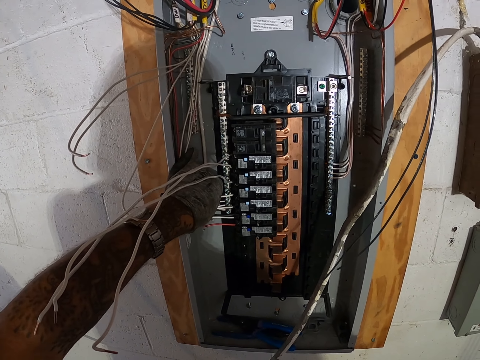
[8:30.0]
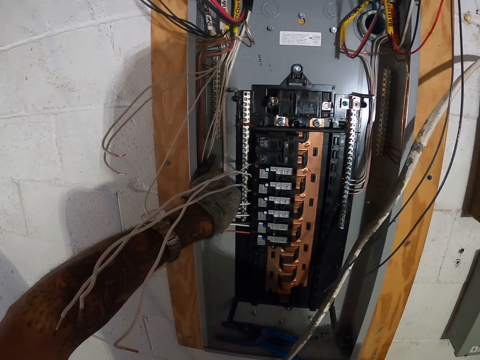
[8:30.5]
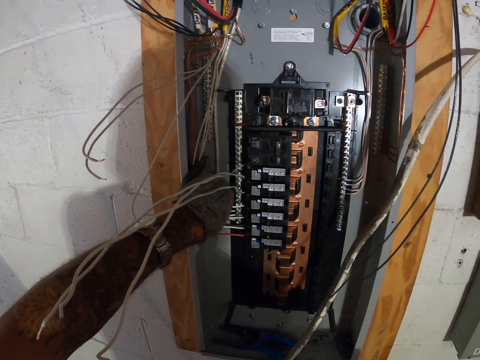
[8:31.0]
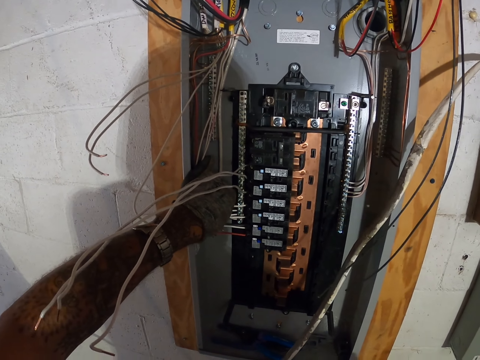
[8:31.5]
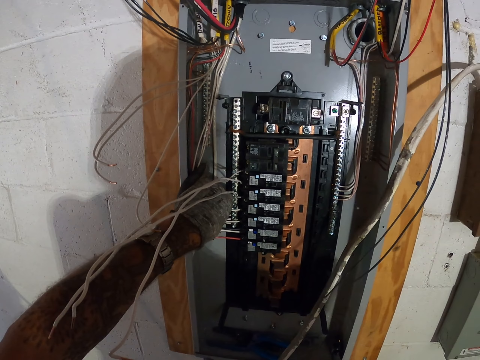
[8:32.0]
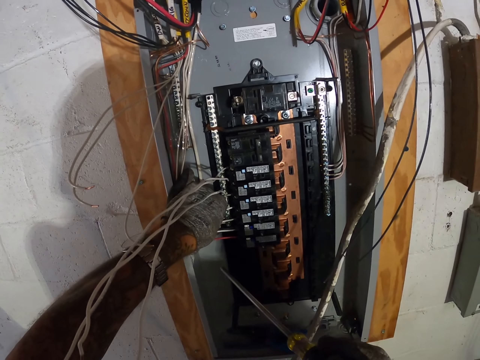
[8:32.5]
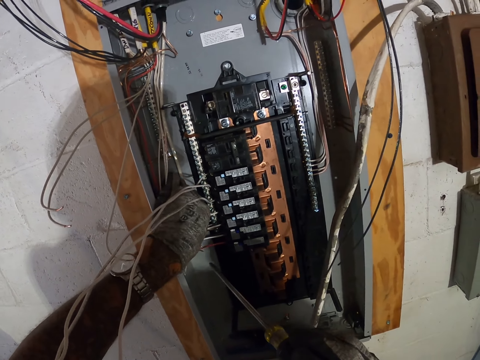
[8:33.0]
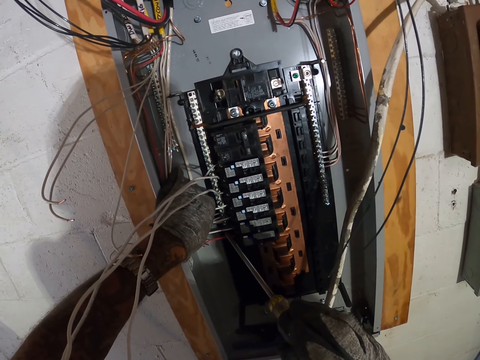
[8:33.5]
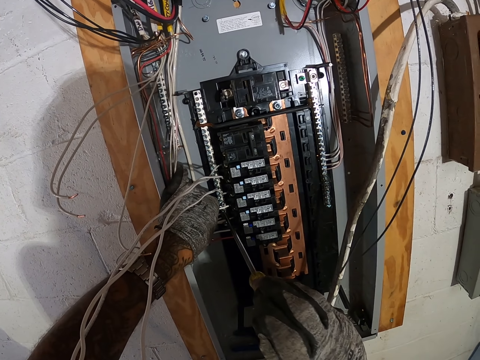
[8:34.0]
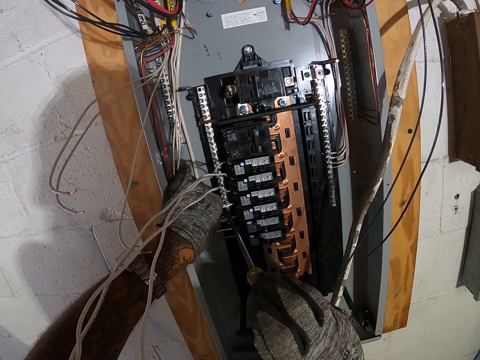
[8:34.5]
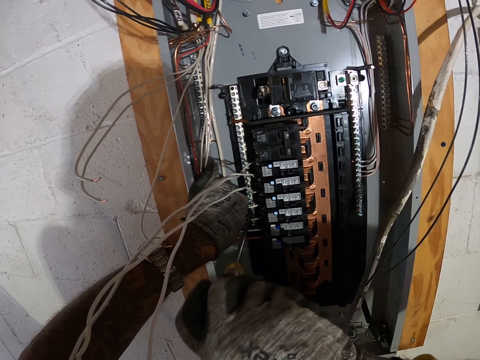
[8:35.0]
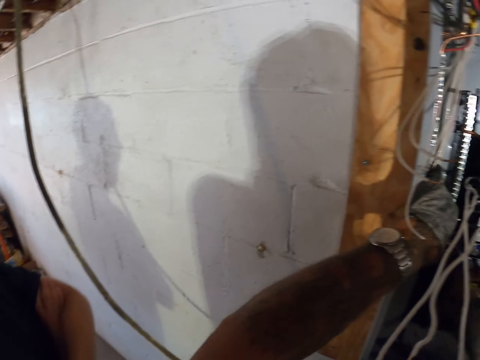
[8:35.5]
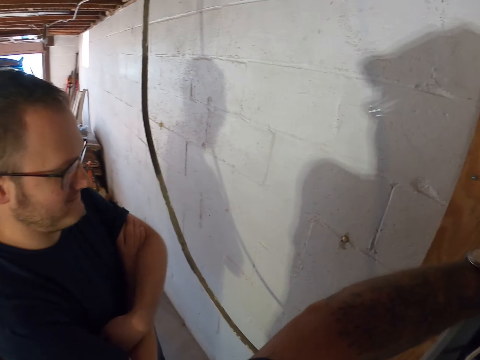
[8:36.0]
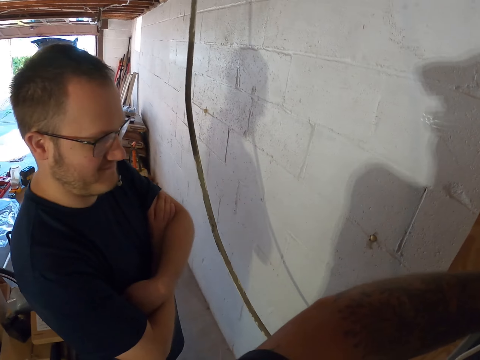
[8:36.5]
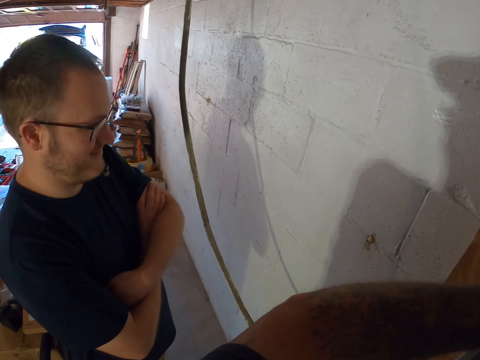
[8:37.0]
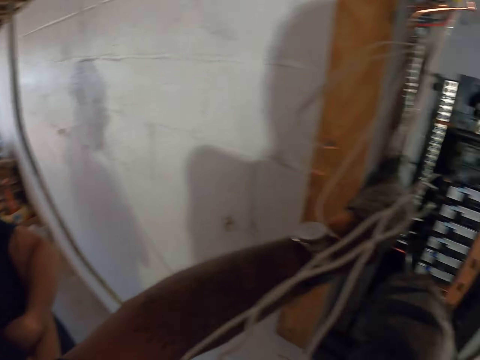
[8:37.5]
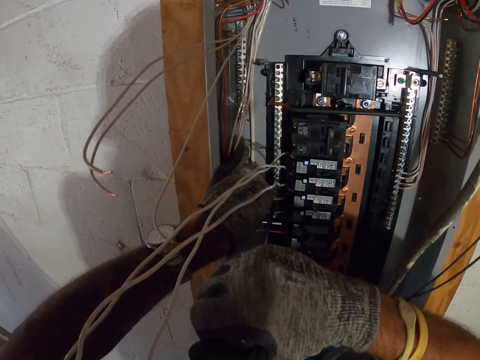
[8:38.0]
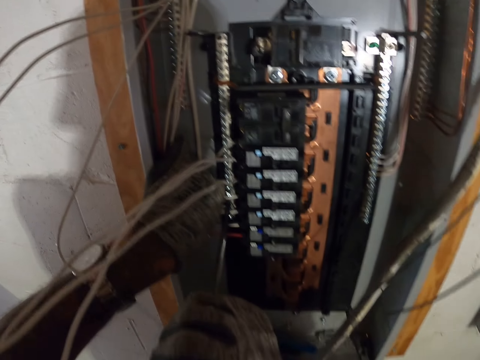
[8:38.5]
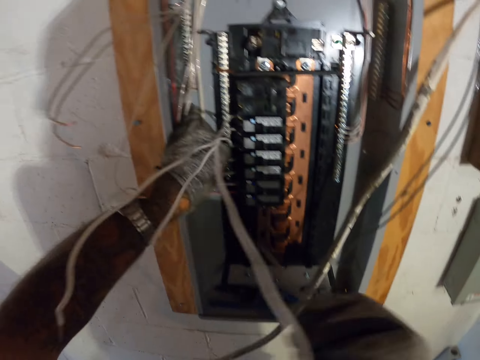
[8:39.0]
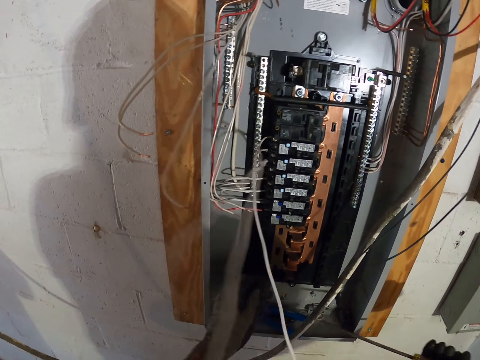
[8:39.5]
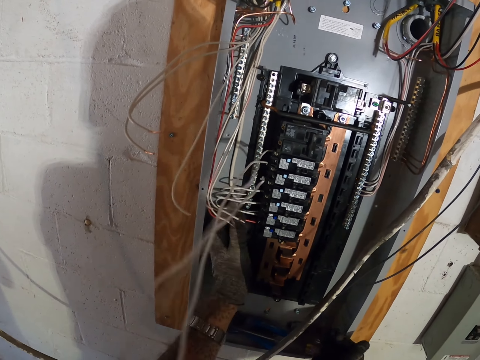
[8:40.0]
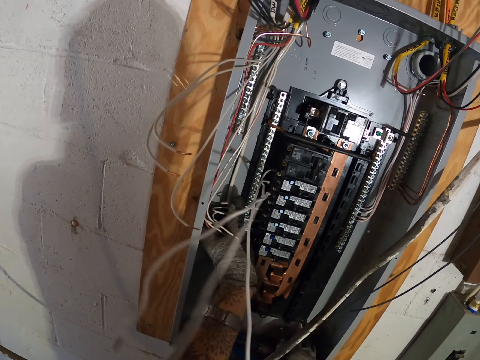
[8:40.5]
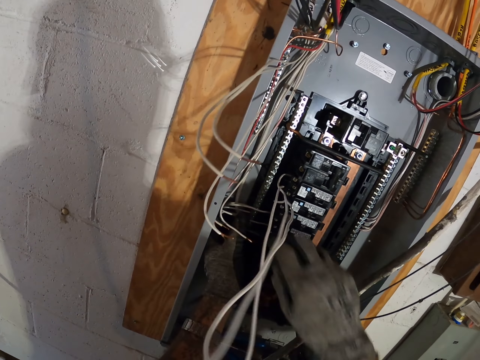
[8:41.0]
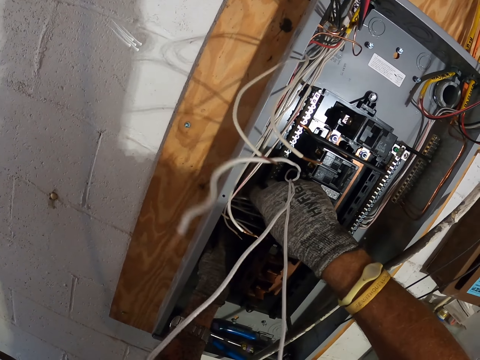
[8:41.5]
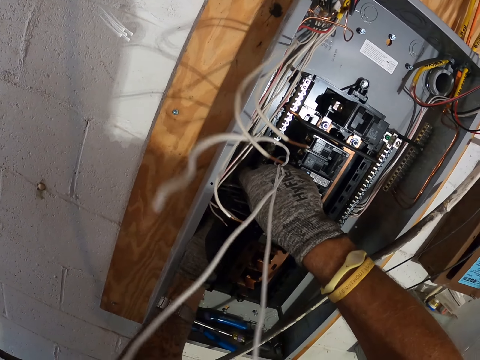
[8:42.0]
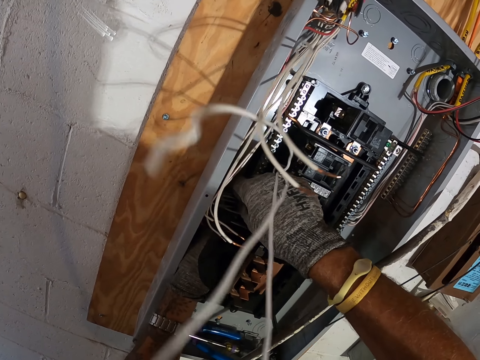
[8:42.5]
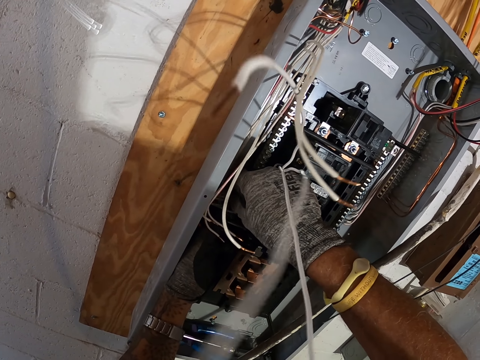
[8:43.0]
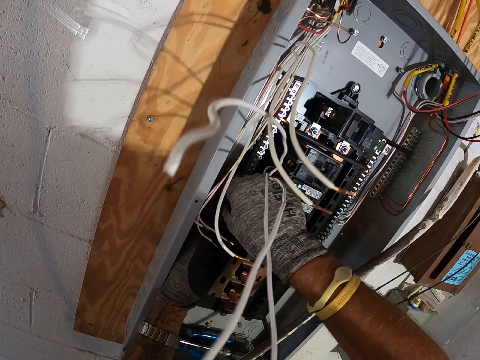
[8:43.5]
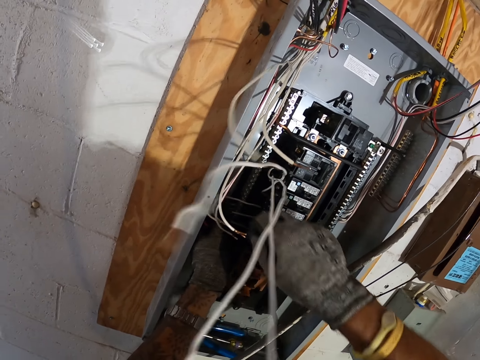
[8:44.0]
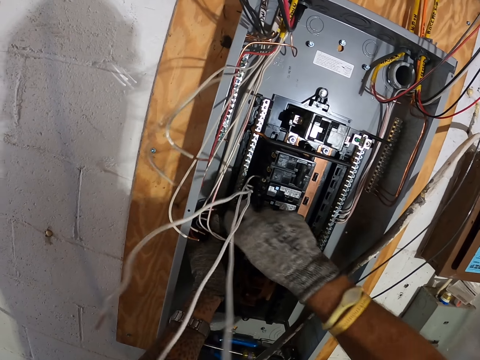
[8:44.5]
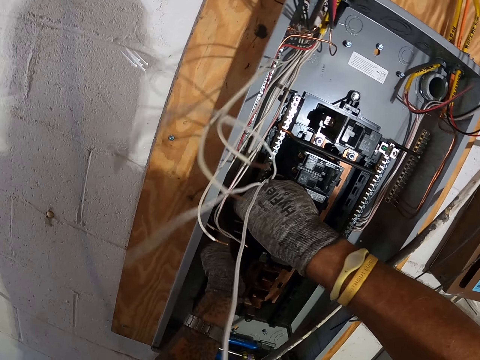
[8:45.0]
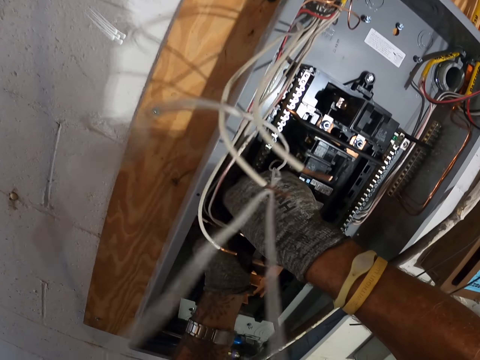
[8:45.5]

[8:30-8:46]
The camera wearer picks up a screwdriver. They screw the white cable in the neutral bar with the screwdriver on the box panel. They adjust the white cables.

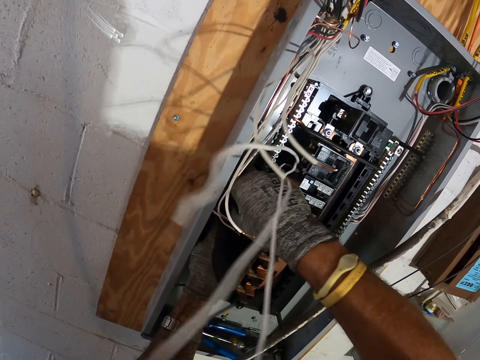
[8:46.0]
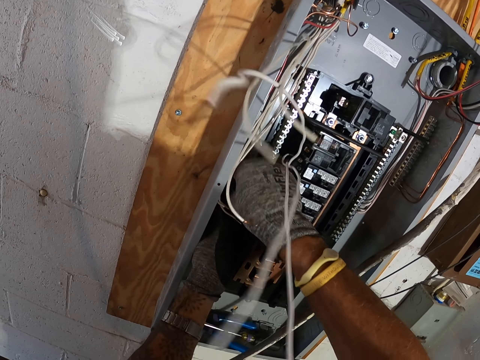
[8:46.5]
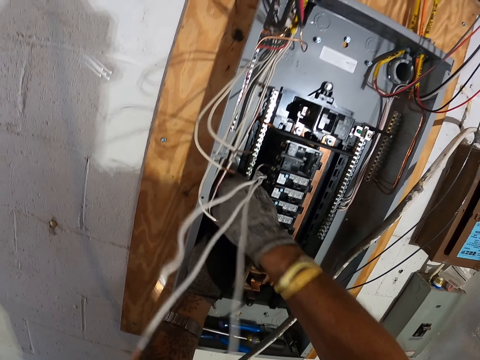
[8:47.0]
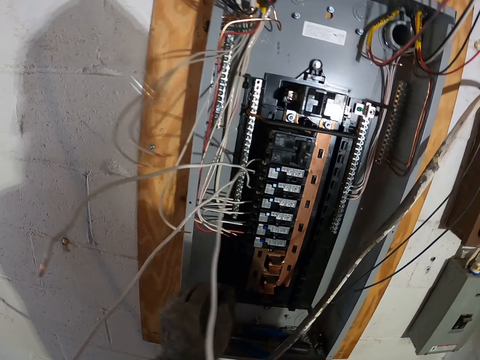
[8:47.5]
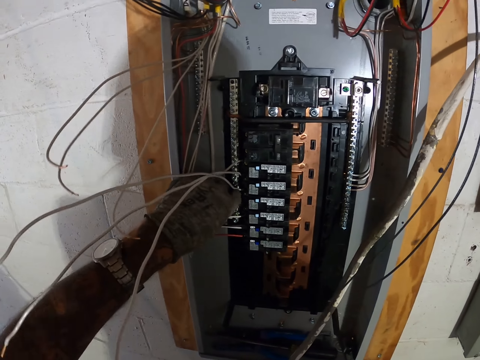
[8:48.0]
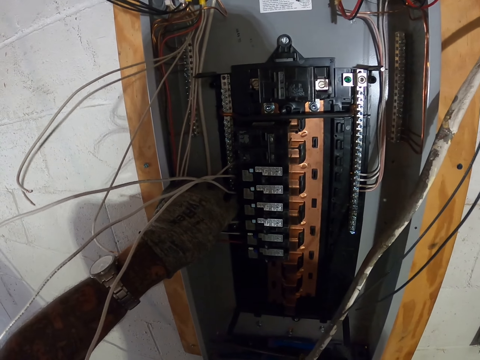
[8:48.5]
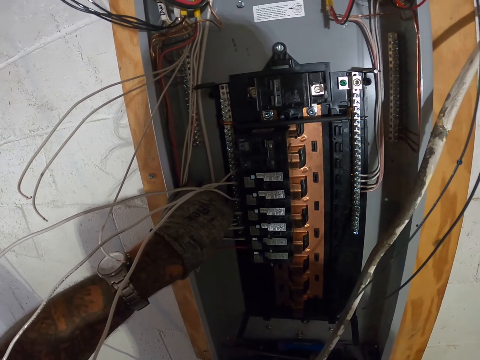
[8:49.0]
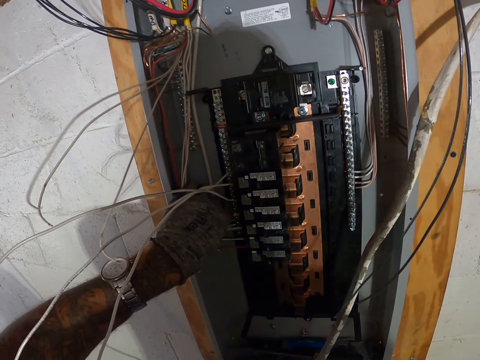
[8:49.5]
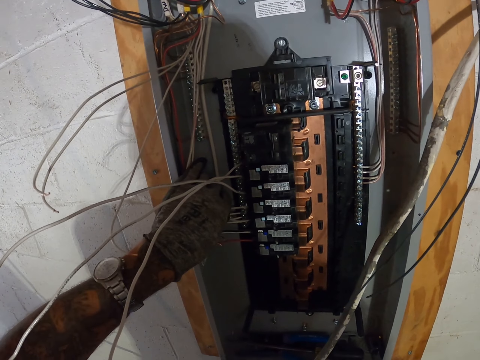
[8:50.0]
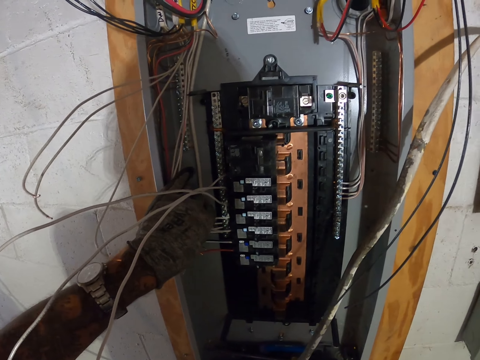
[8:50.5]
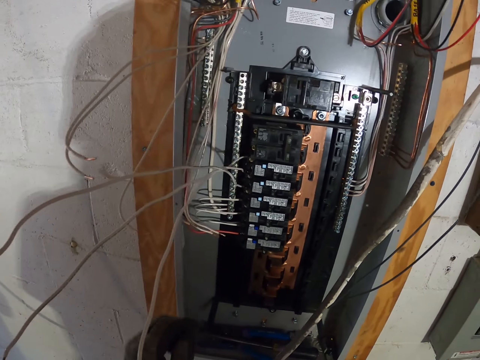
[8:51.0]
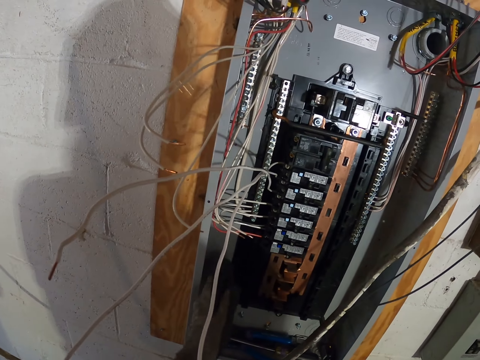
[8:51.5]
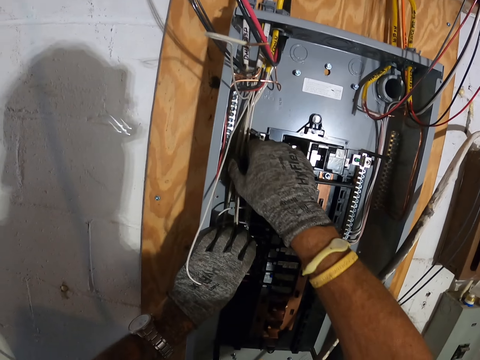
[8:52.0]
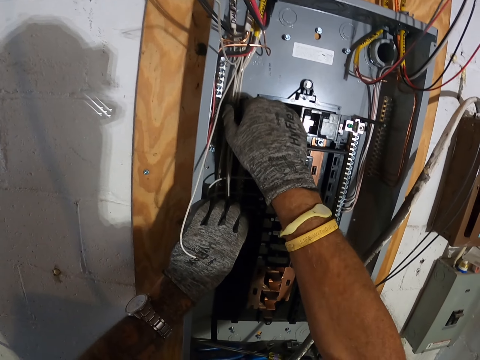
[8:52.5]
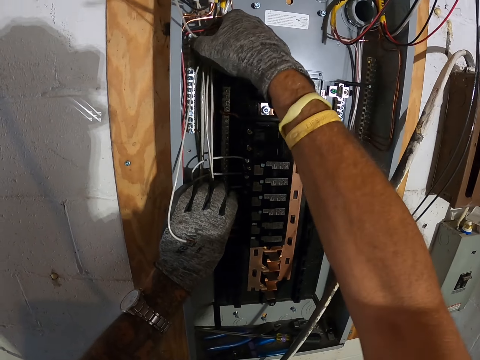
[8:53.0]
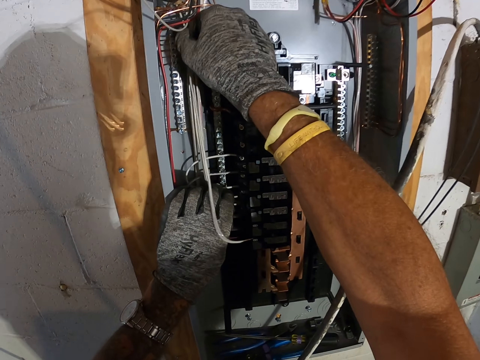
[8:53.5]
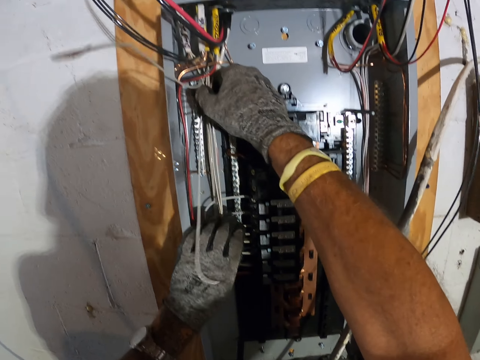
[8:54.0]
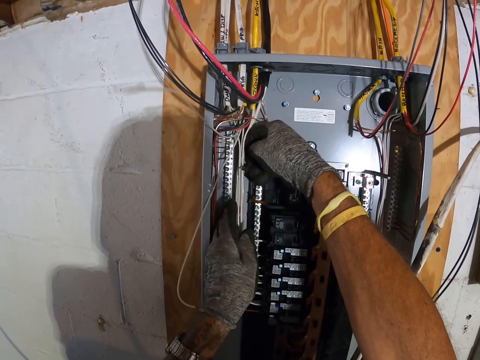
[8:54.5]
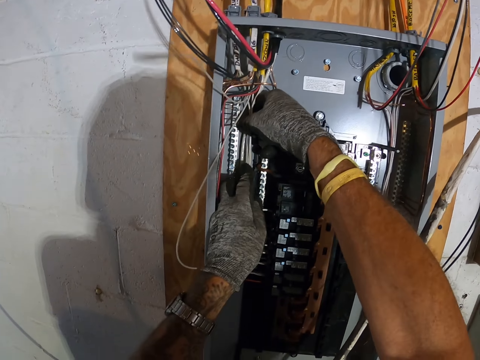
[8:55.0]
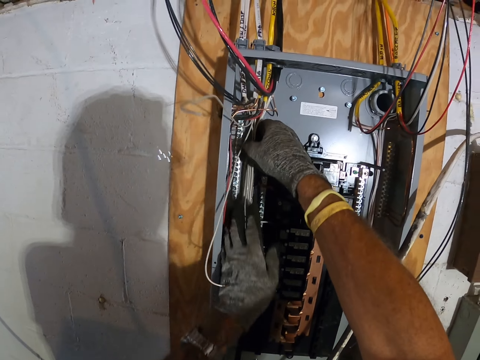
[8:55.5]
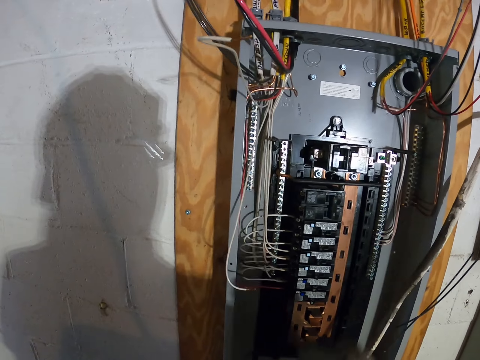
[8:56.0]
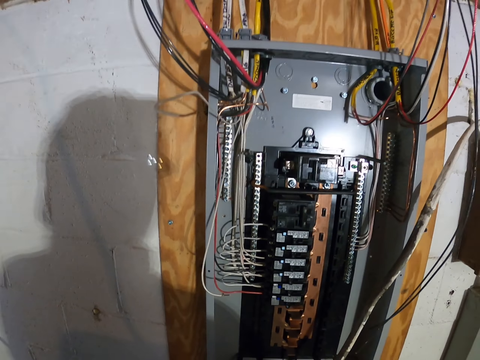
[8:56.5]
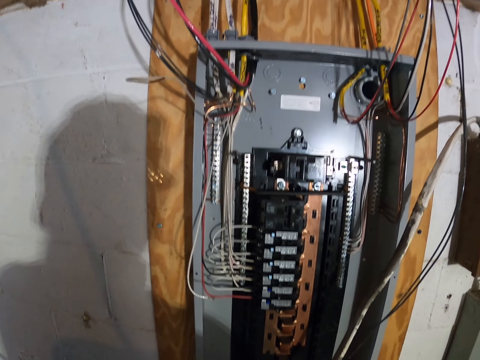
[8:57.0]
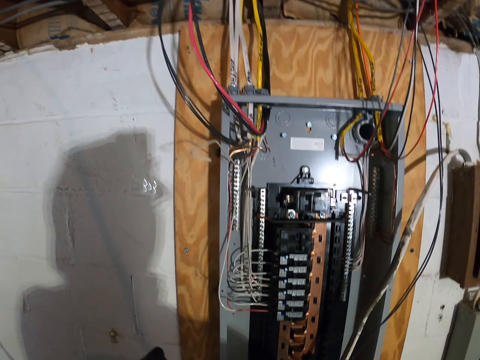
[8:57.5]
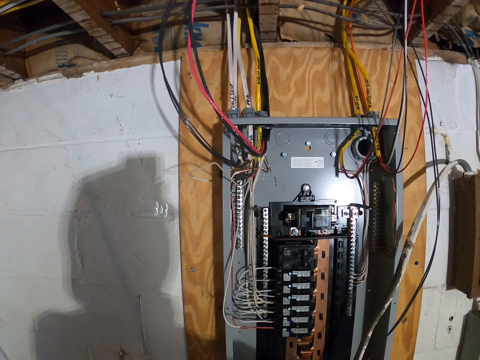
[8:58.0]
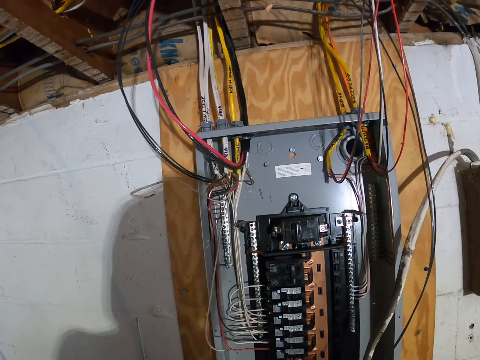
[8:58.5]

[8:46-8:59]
The camera wearer fixes the wires on the box panel.
